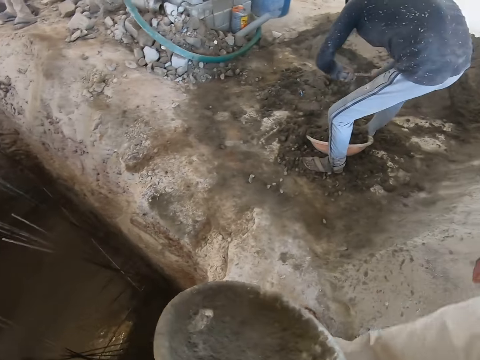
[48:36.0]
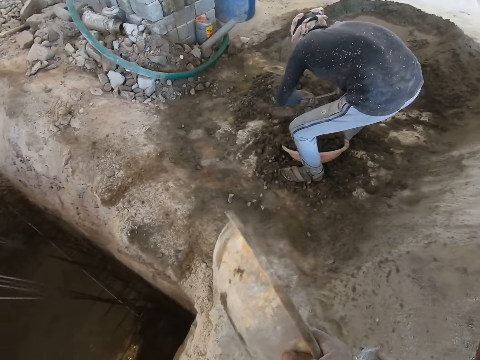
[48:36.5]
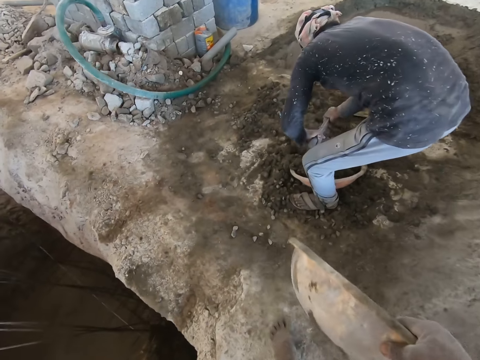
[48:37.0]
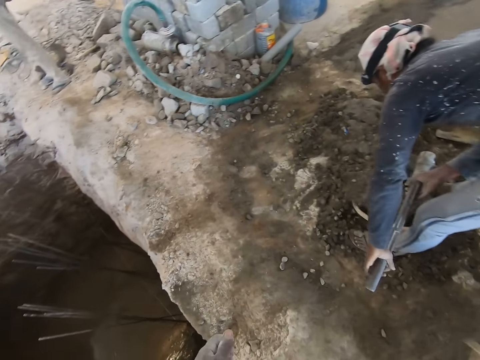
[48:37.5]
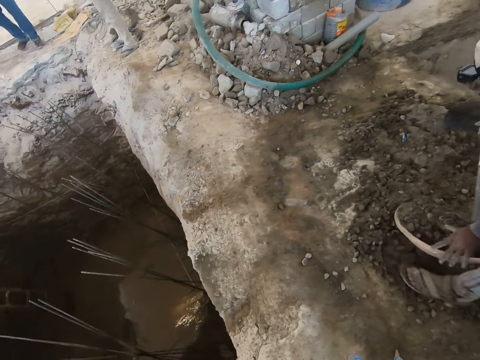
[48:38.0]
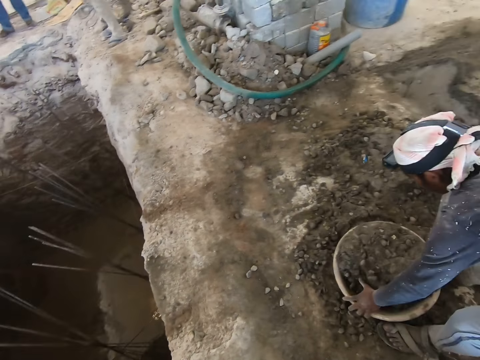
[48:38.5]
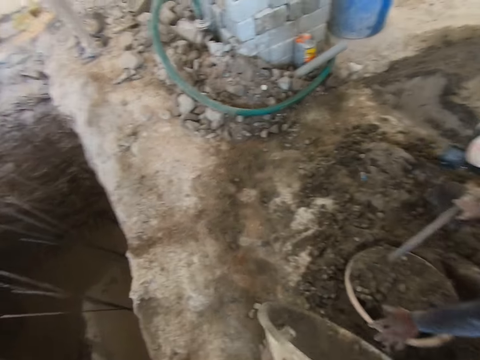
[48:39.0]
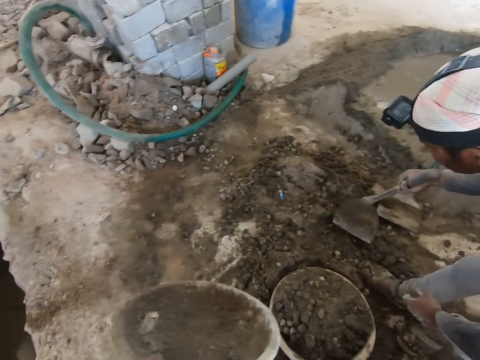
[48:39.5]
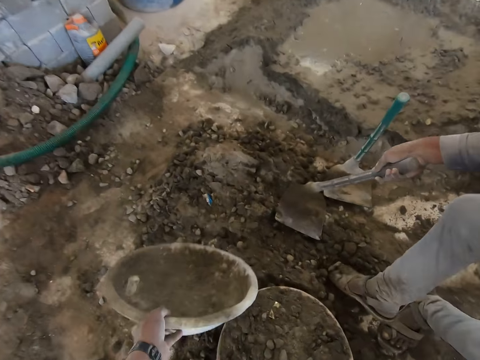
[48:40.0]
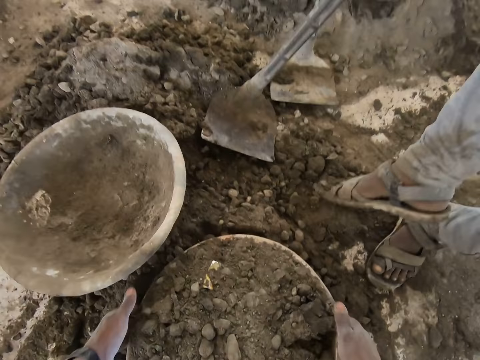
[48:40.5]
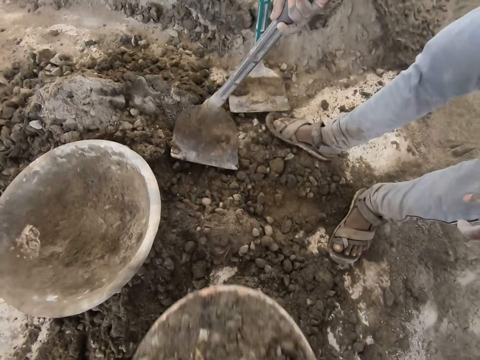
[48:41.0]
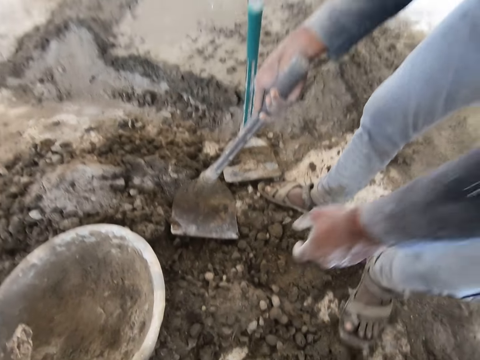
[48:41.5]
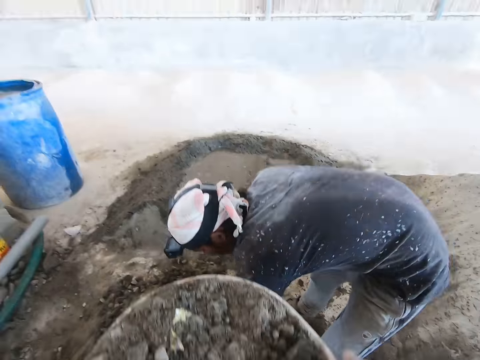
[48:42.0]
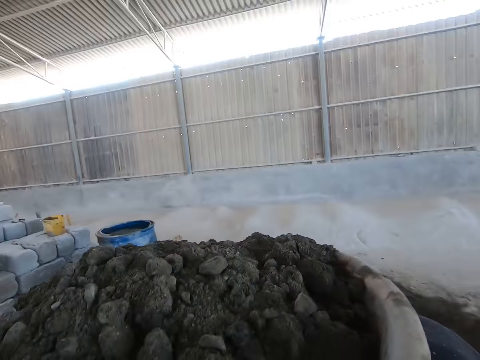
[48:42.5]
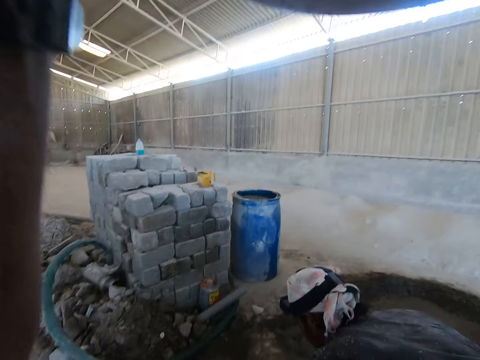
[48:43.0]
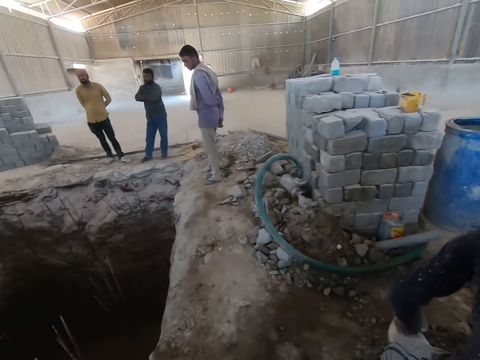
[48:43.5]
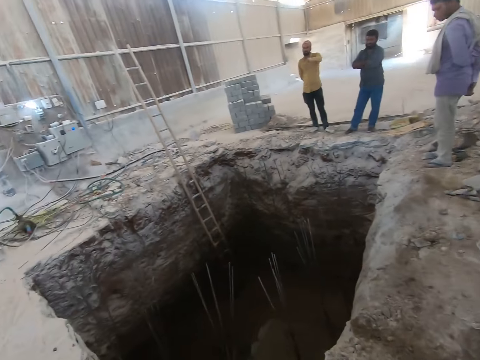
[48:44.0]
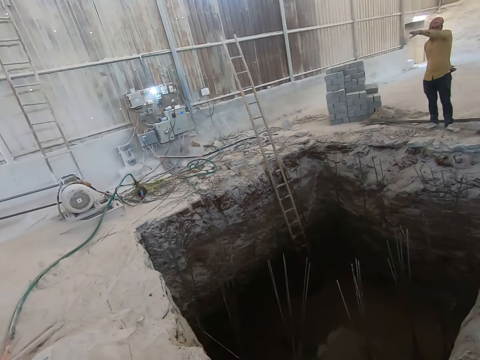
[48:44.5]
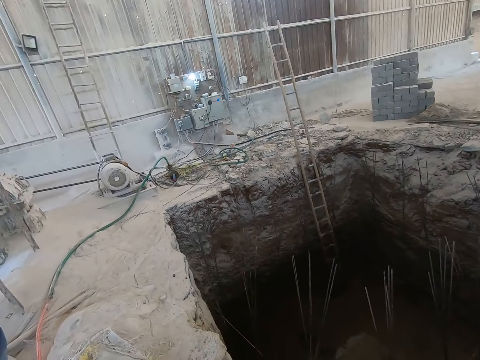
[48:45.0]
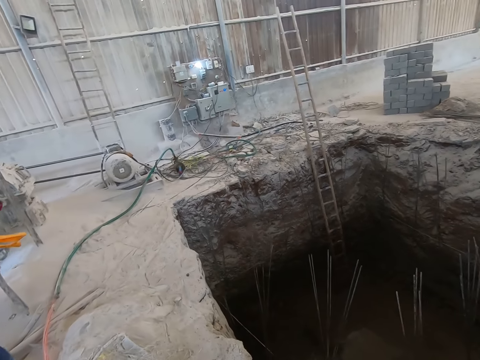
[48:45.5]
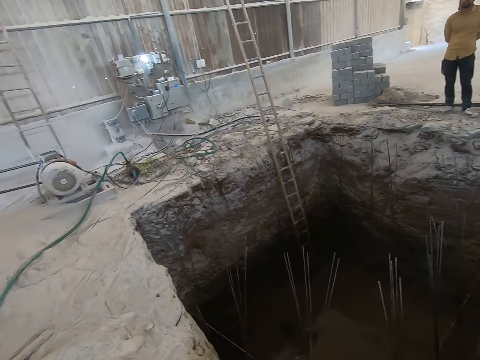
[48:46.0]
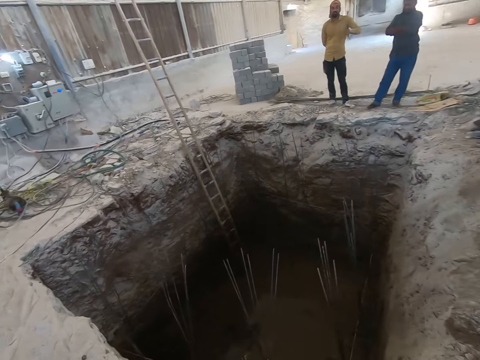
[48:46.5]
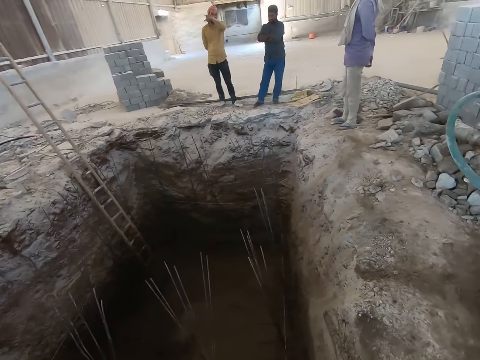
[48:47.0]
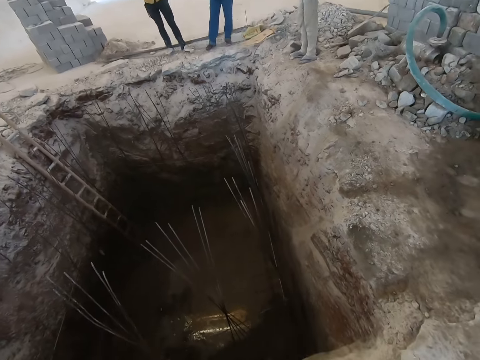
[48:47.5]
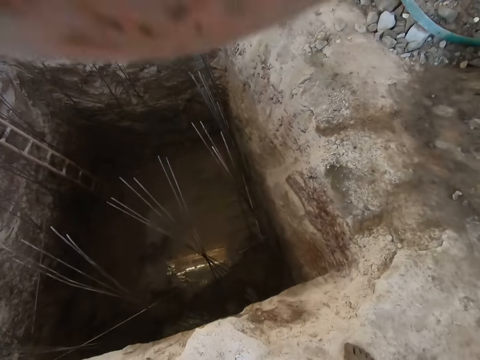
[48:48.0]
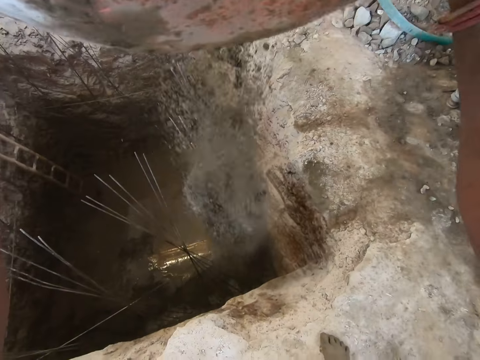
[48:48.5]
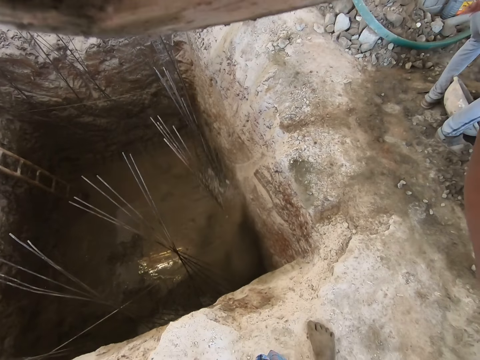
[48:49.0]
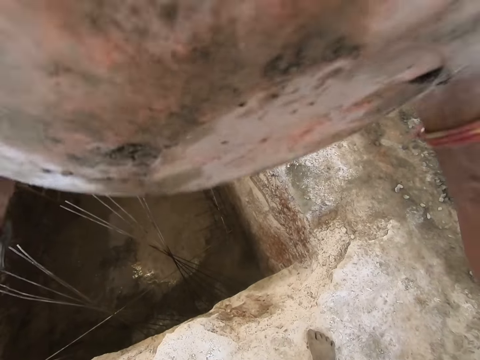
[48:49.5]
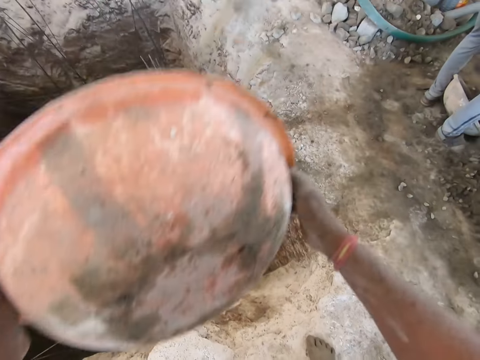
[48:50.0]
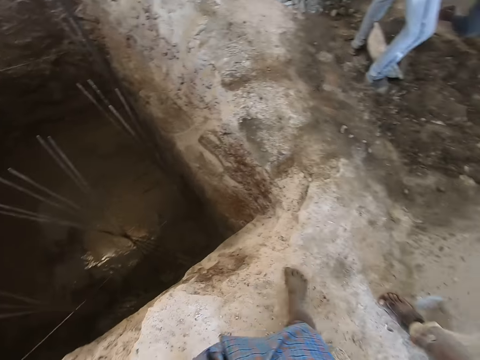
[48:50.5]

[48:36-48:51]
The camera wearer walks to the mortar or concrete. A man adjusts the head pan or cement bowl on the floor with his left hand. The camera wearer drops the head pan in his left hand on the floor. He carries the head pan from the floor with his hands. He picks the cement bowl and lifts the cement bowl. A person converses with the colleagues. The camera wearer walks to the hole. He talks to the colleagues. He pours the concrete in the head pan in his hands into the pit.

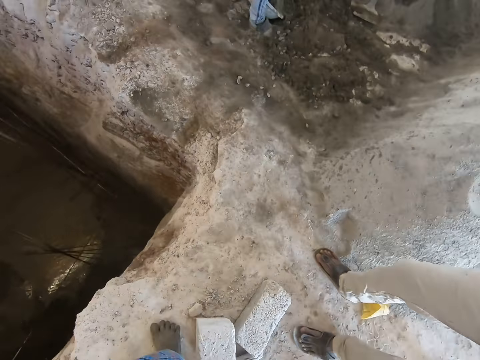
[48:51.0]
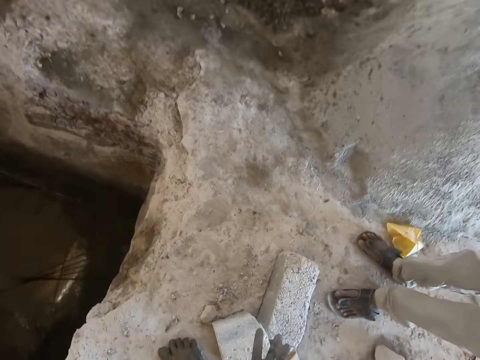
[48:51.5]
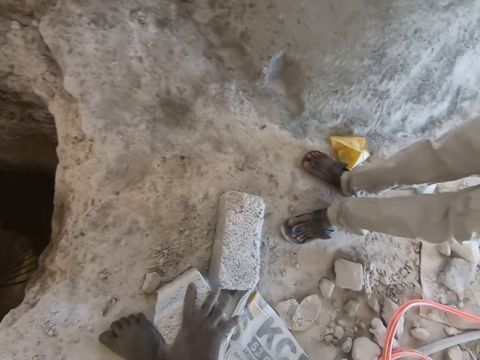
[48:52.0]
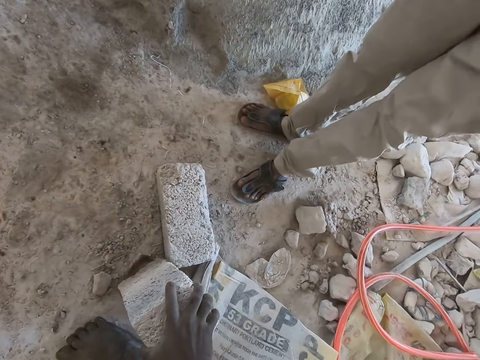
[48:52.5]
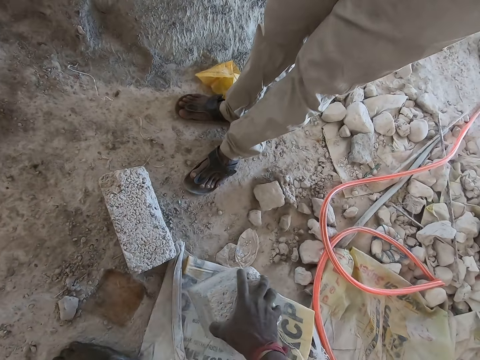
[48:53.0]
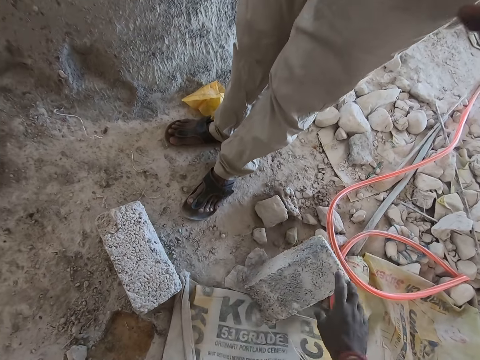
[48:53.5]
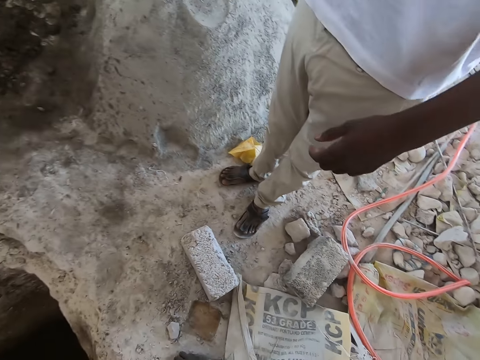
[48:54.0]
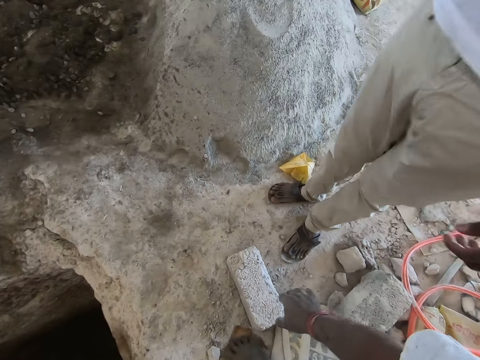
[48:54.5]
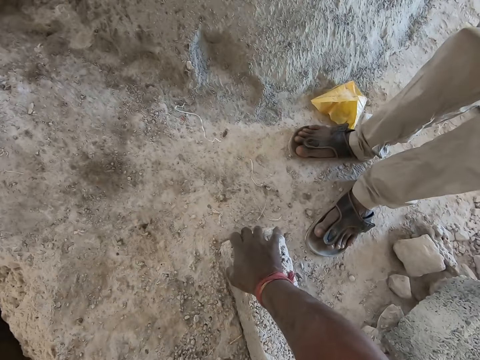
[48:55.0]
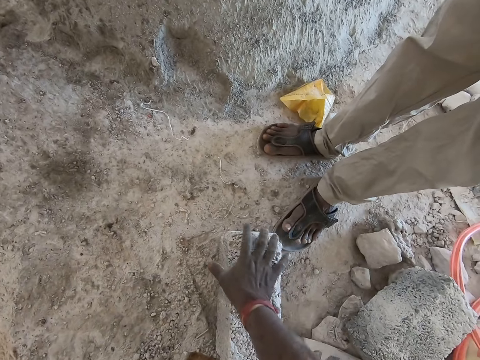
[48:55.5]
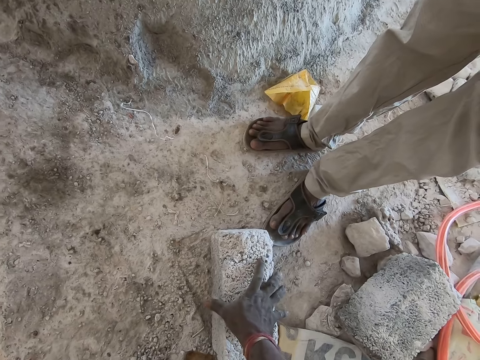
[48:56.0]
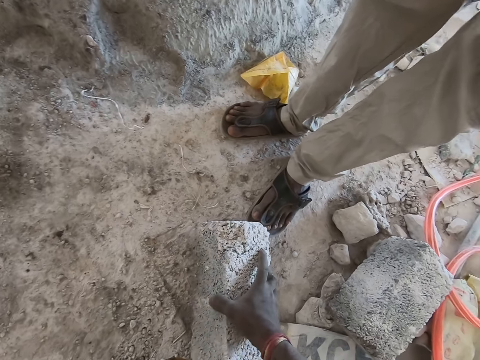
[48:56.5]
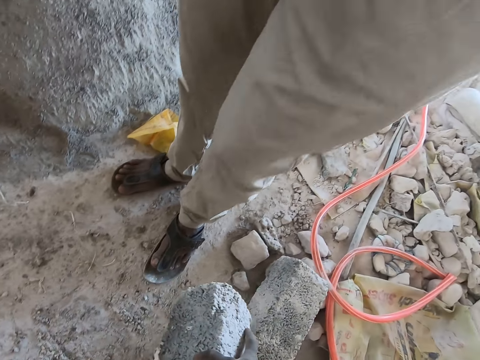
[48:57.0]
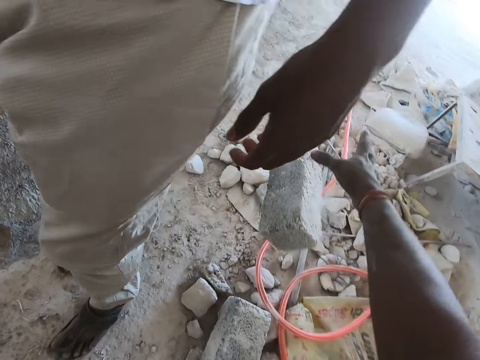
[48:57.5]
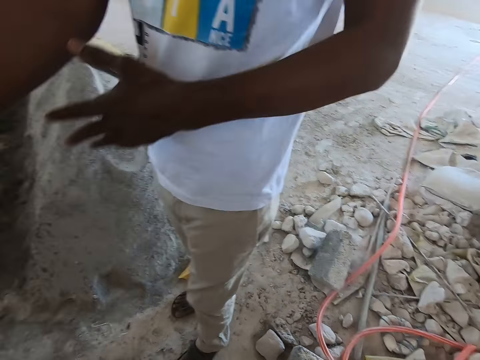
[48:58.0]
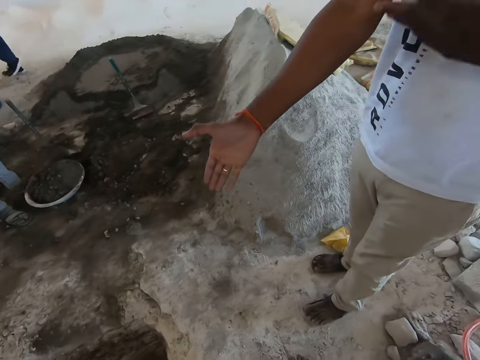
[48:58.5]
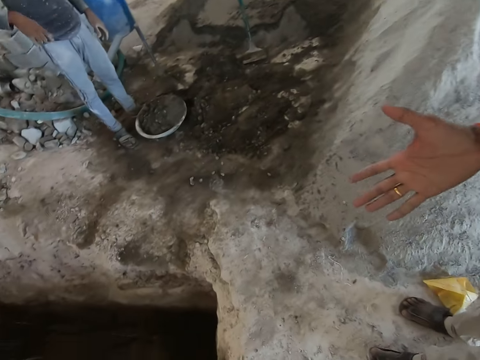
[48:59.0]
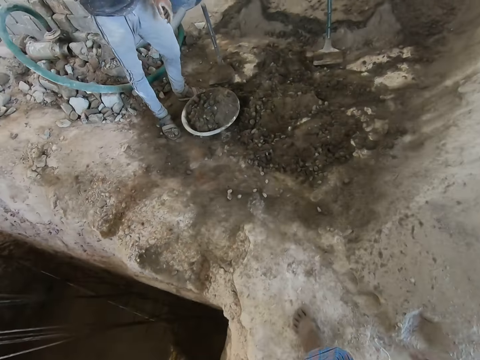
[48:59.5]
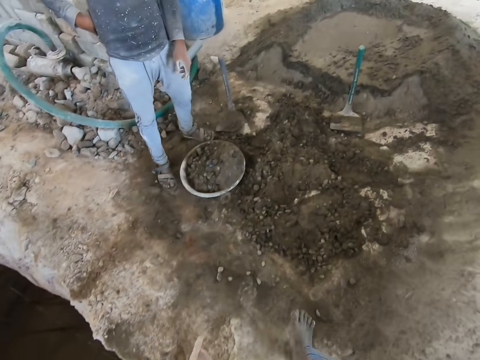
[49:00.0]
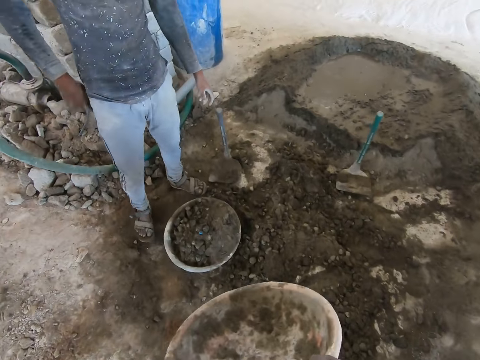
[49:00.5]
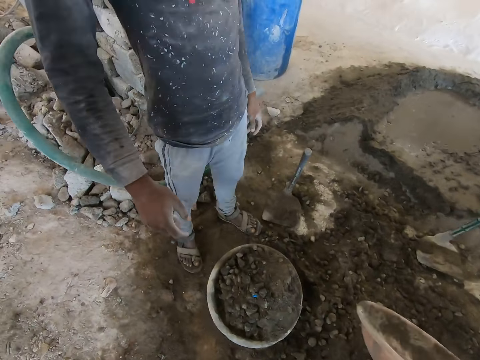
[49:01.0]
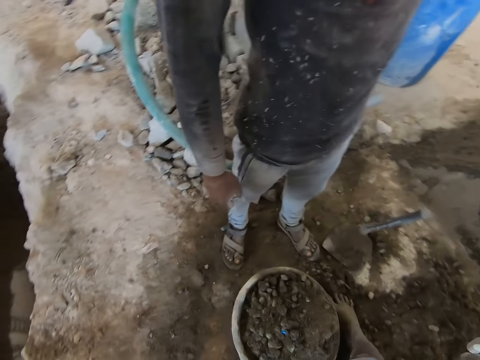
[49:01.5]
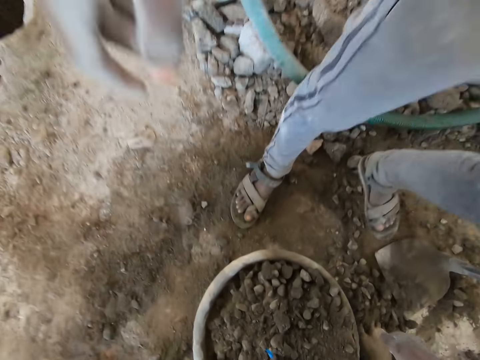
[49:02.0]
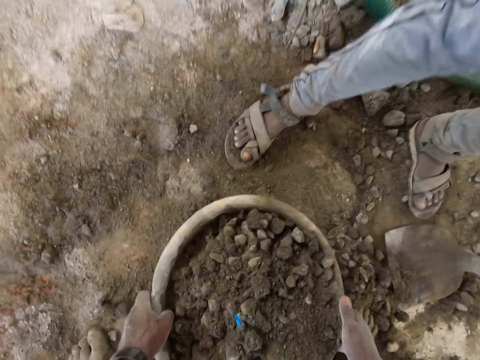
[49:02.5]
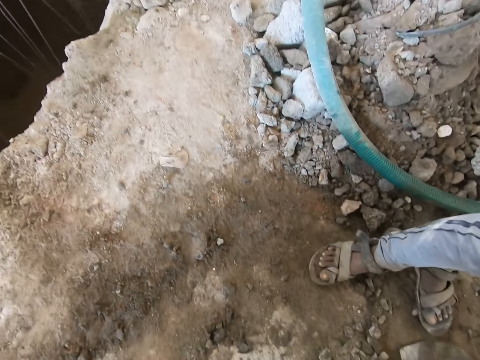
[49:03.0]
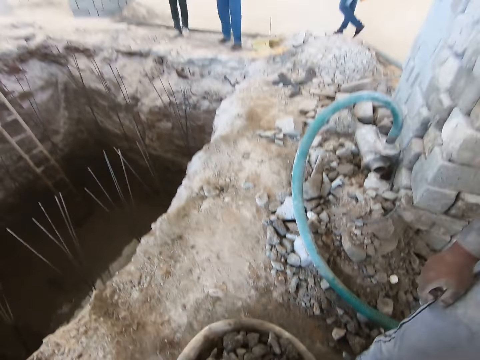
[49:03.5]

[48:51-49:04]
The camera wearer moves a stone. He picks a stone from the floor with his right hand. He drops the stone in his right hand on the floor. He picks a stone from the floor with his right hand. A person talks to the colleagues. The camera wearer drops the stone in his right hand on the floor. He walks to the mortar. He drops the head pan or cement mortar in his right hand on the floor. He picks the cement mortar. He carries the head pan from the floor with his hands.
